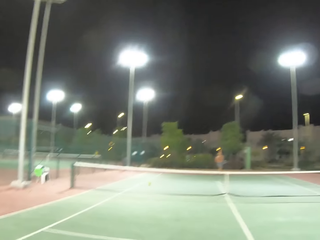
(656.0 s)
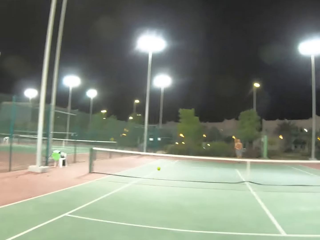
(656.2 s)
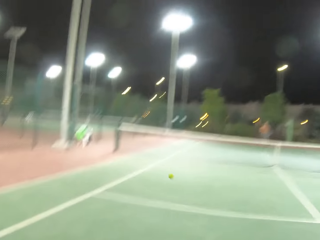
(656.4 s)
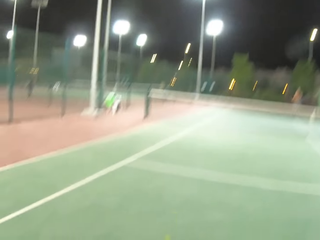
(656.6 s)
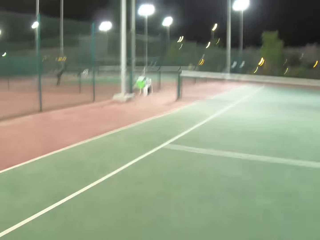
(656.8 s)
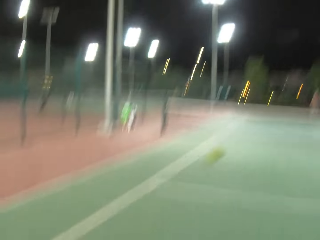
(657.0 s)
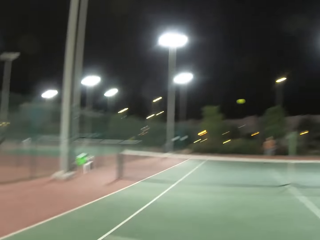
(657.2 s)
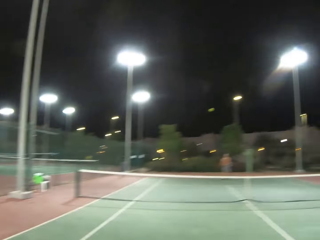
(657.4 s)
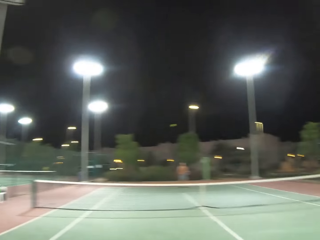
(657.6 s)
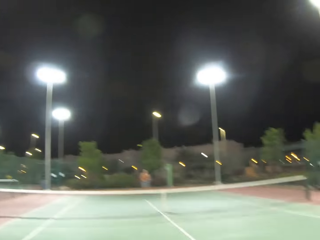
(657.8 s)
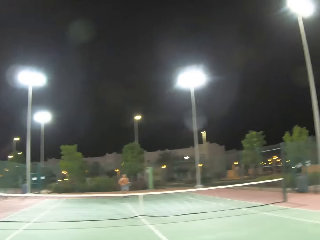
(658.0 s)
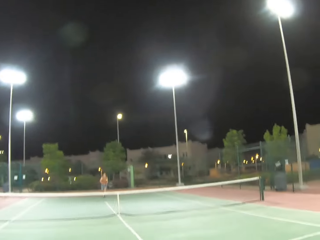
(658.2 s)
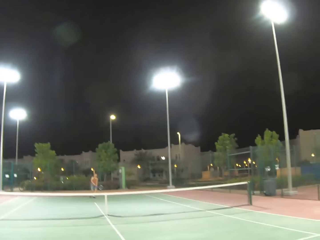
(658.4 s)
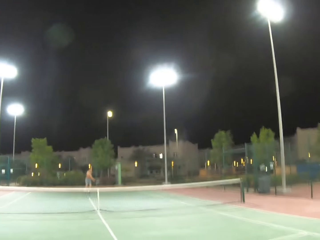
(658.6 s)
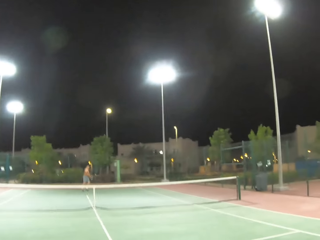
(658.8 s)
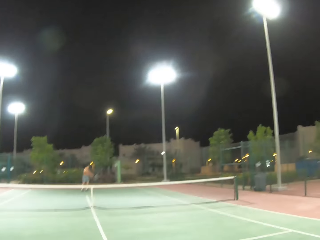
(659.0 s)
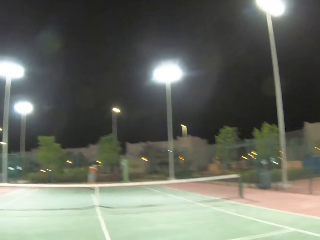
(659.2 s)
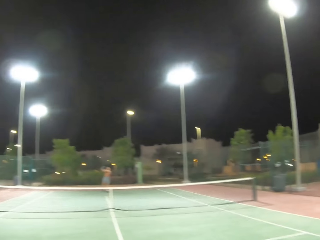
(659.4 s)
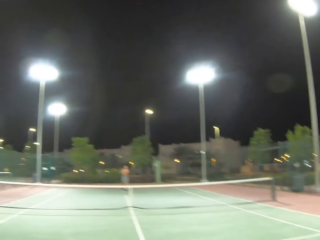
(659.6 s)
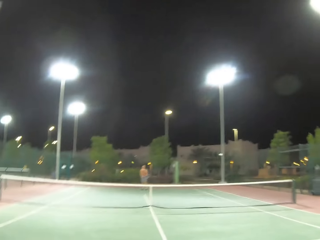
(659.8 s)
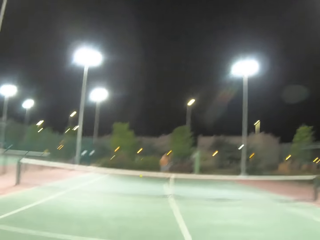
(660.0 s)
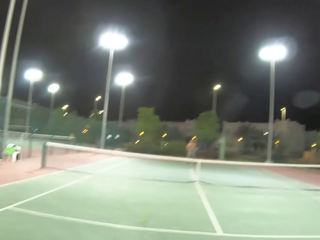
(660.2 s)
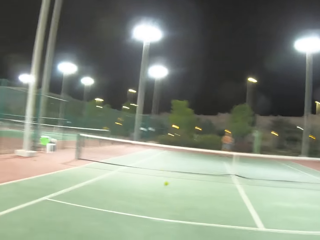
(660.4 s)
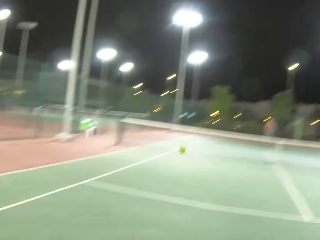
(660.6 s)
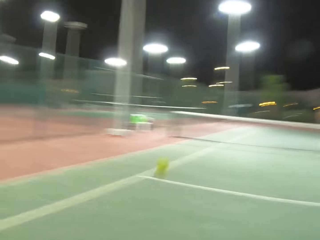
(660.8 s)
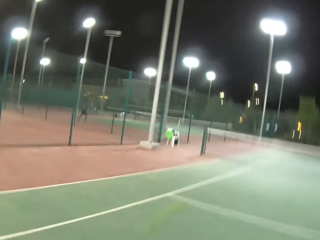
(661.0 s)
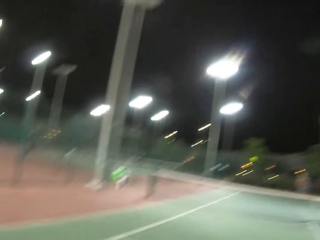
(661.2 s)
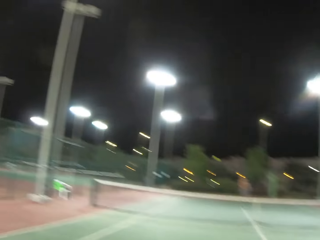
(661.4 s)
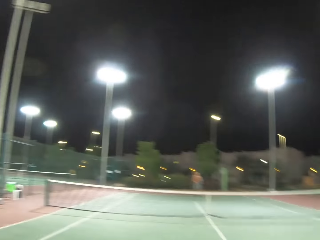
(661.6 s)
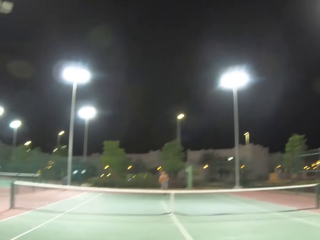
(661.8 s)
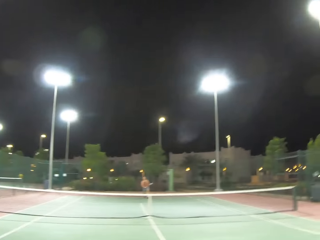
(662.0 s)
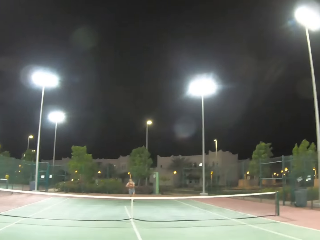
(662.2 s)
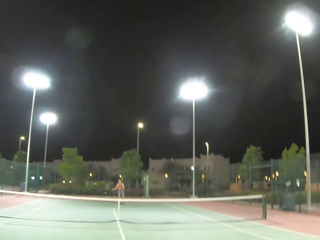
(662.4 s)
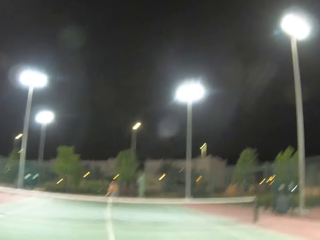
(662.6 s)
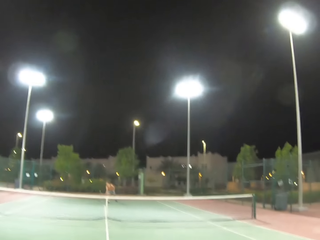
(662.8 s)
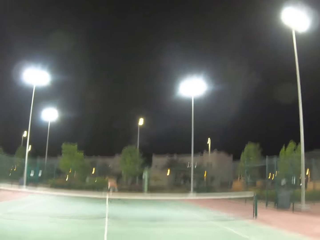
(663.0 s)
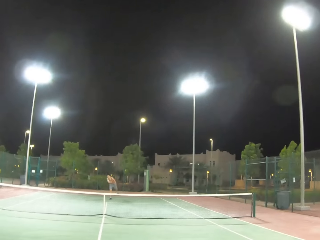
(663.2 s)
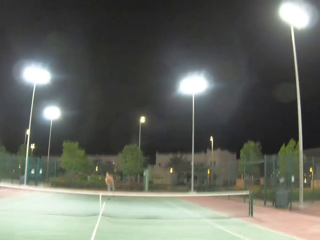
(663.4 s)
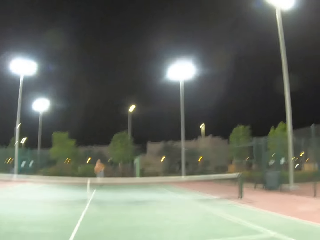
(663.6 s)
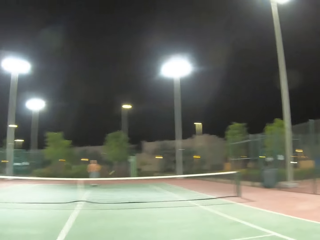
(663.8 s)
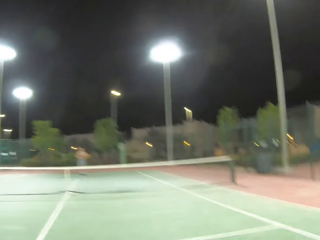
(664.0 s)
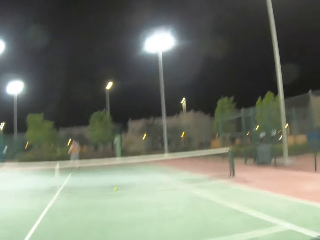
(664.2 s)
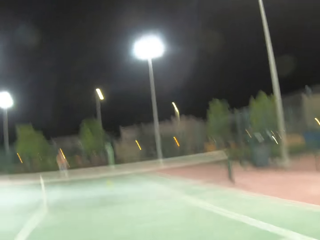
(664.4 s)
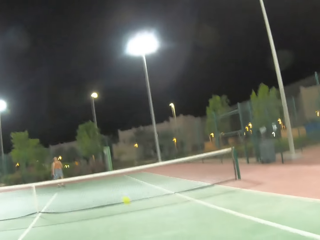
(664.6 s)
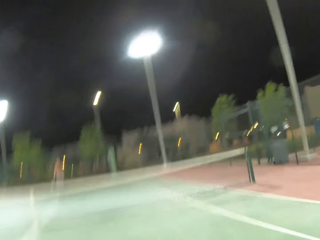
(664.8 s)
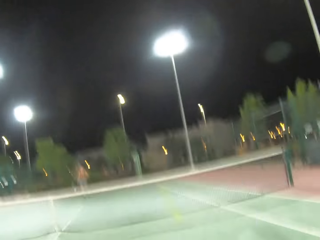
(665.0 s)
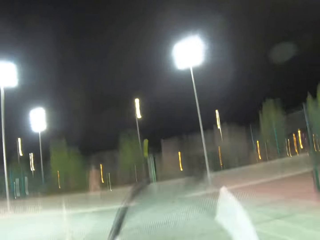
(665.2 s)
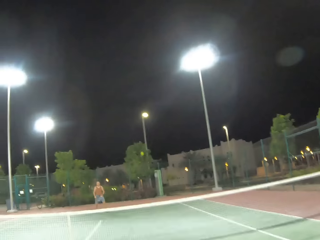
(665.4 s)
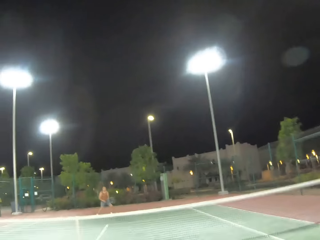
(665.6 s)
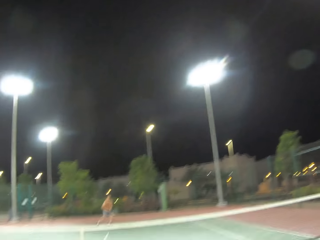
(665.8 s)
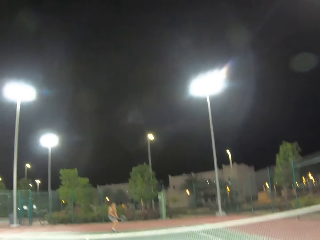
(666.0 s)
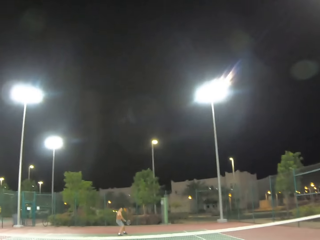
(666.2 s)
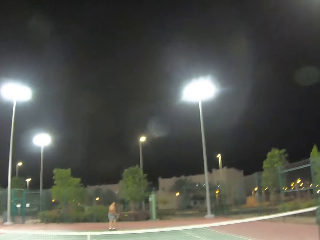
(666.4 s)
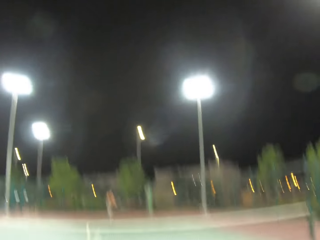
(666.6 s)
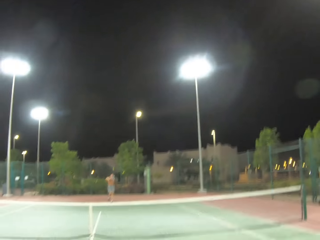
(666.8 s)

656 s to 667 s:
The camera wearer kicks the ball. A man kicks the ball. The man plays tennis with the camera wearer. The camera wearer kicks the ball. The man kicks the ball. The camera wearer kicks the ball.

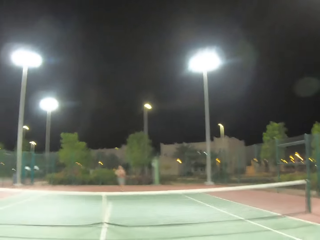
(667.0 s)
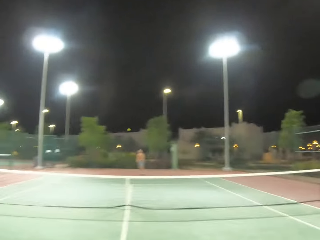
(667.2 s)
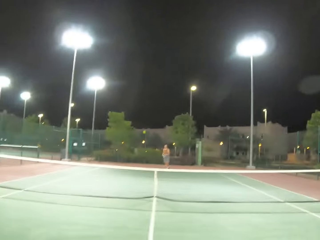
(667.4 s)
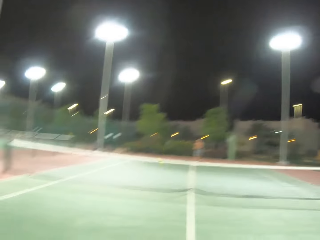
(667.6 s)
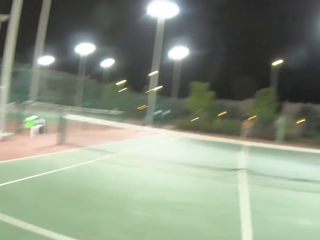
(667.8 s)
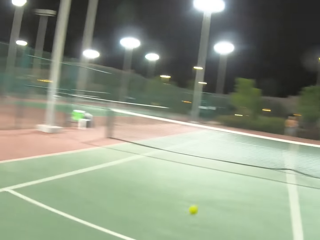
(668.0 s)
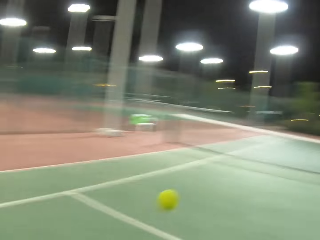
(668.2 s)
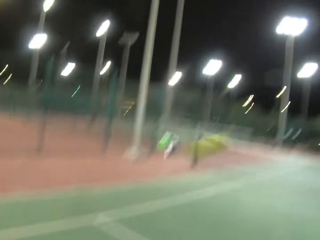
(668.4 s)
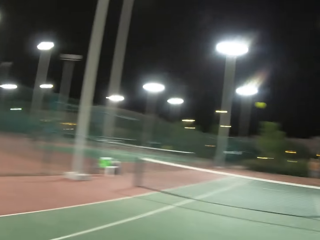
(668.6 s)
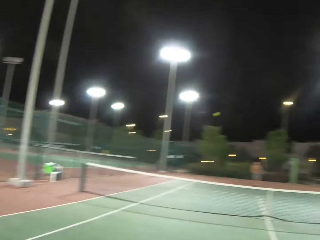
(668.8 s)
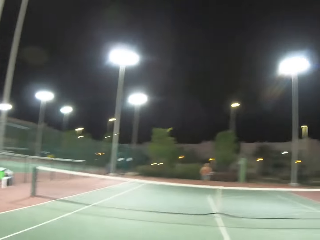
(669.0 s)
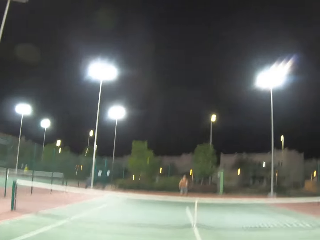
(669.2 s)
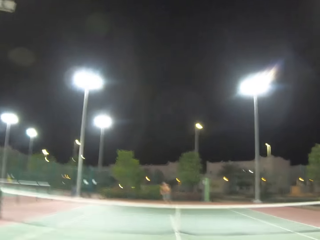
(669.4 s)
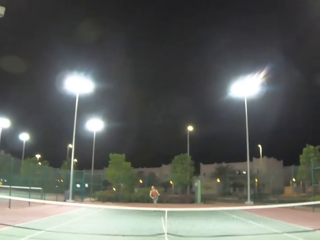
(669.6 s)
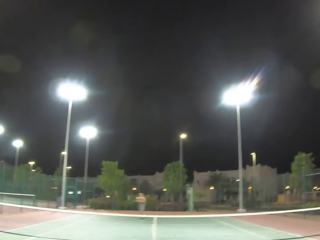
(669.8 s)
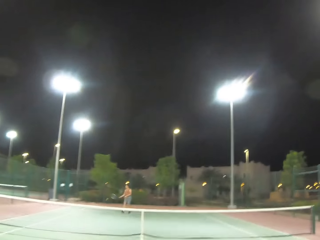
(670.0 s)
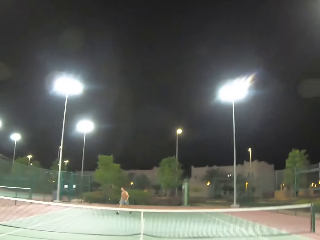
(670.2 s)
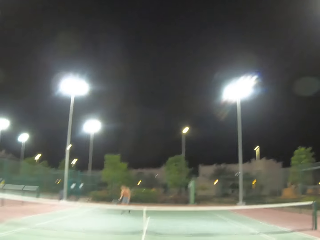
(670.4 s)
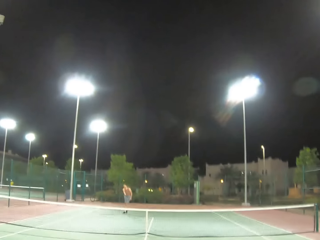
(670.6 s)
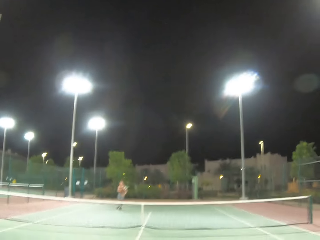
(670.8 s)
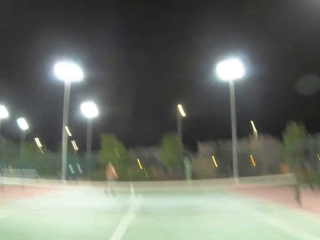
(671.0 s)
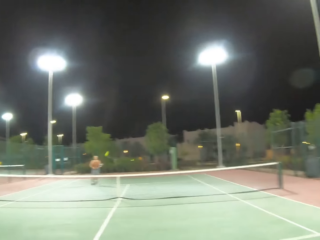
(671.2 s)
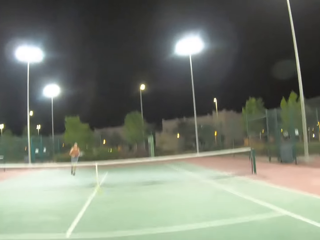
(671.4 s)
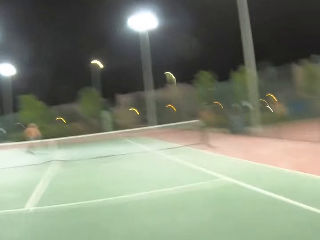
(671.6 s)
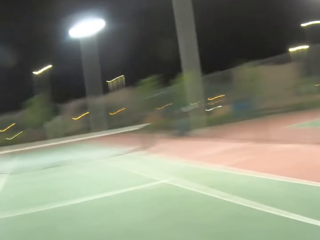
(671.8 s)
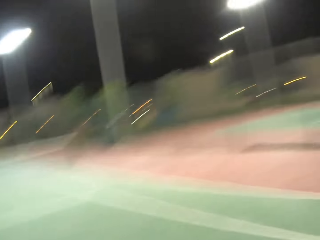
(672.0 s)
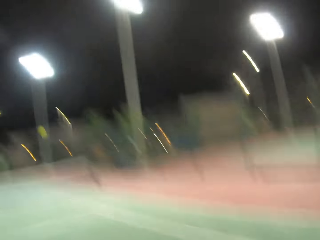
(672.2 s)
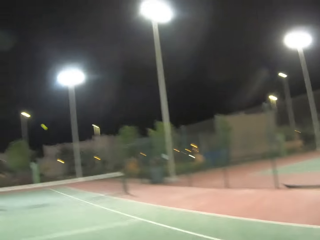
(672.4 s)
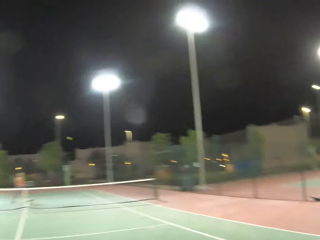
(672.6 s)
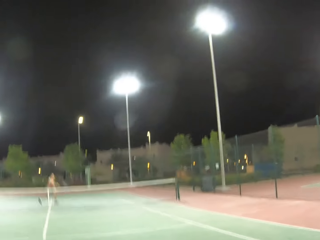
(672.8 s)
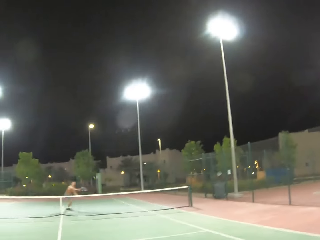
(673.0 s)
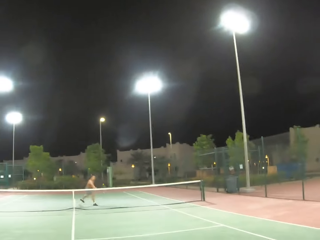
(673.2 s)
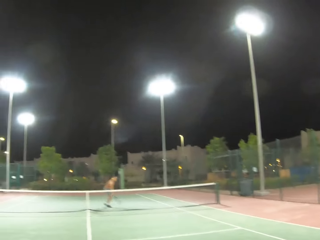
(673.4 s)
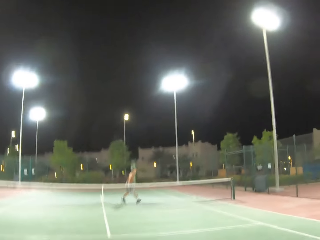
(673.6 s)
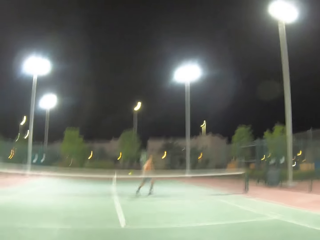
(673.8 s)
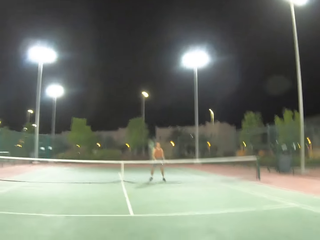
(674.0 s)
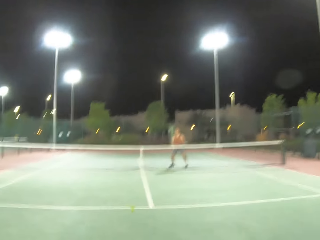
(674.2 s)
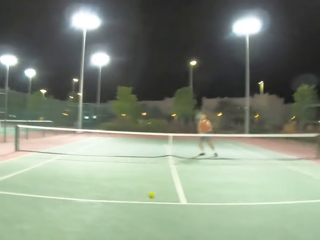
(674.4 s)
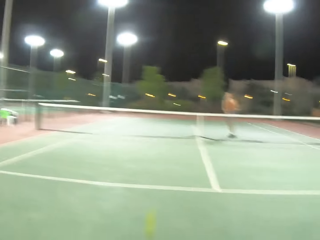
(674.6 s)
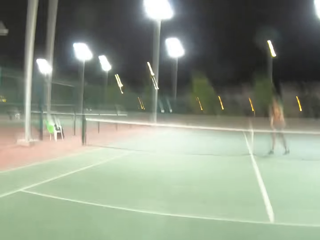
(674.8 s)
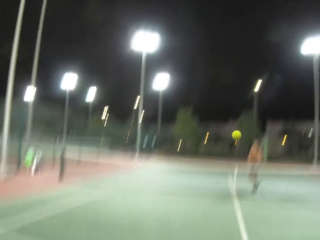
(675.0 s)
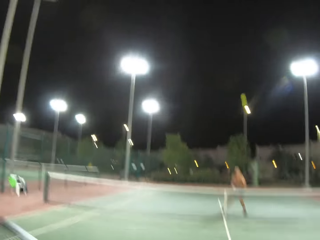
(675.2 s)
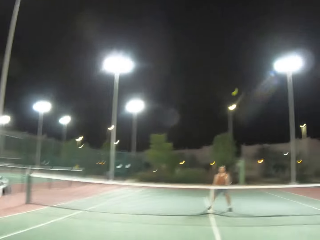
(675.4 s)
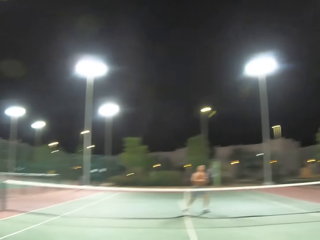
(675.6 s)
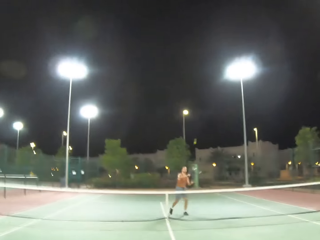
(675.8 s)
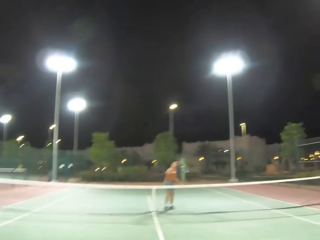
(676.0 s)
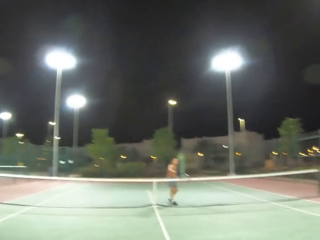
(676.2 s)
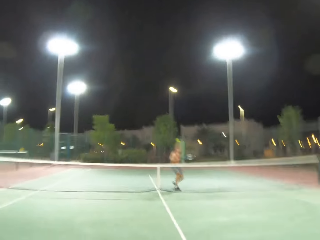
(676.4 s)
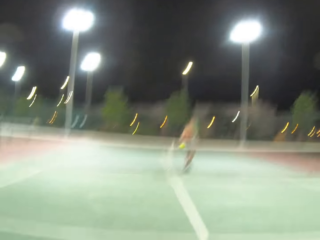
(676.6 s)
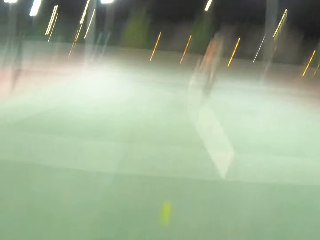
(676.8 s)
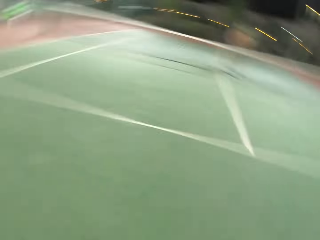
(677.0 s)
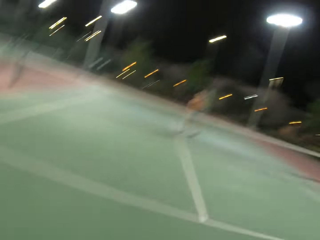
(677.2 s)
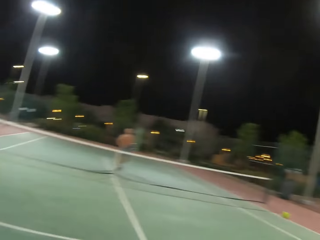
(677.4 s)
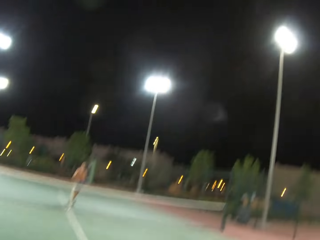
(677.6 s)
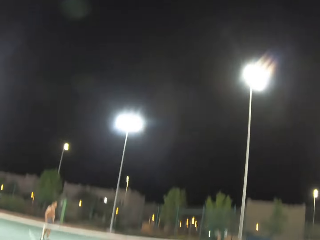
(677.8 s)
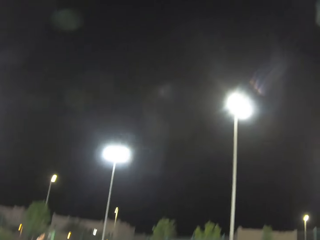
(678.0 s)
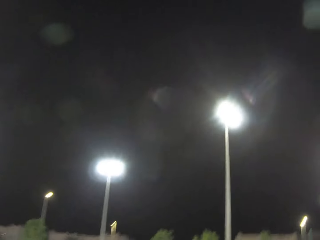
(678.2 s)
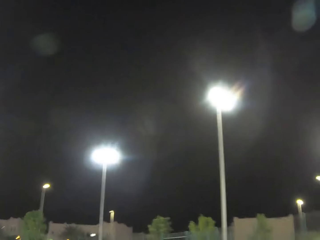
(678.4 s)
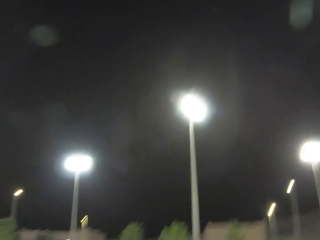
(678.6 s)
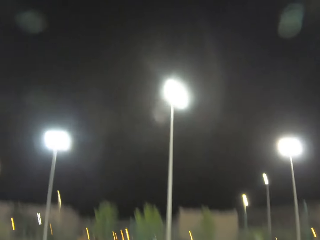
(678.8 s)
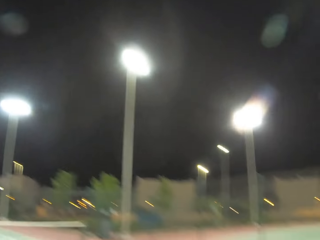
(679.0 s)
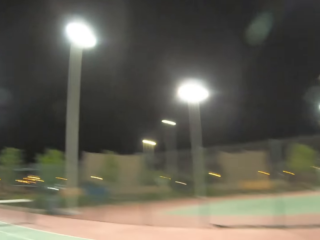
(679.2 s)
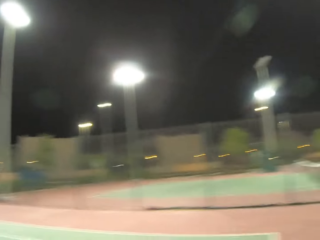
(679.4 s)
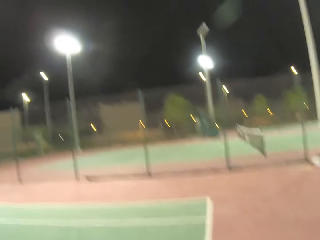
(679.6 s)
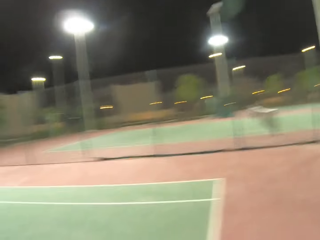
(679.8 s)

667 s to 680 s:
A man kicks the ball. The camera wearer kicks the ball. The man kicks the ball. The camera wearer kicks the ball. The man kicks the ball. The camera wearer kicks the ball. The man kicks the ball. The camera wearer kicks the ball.
